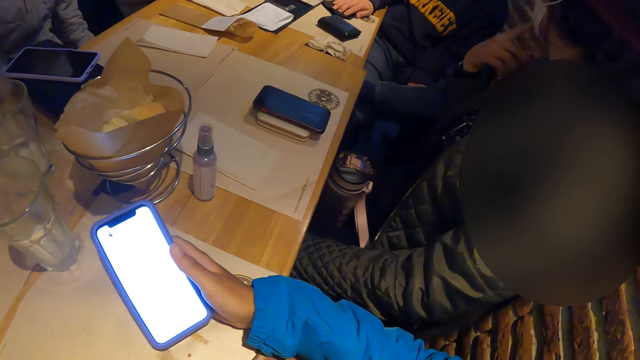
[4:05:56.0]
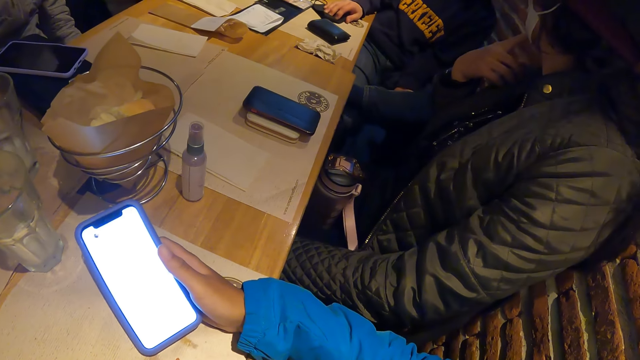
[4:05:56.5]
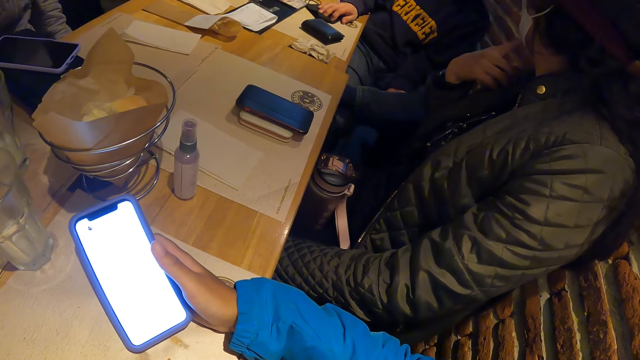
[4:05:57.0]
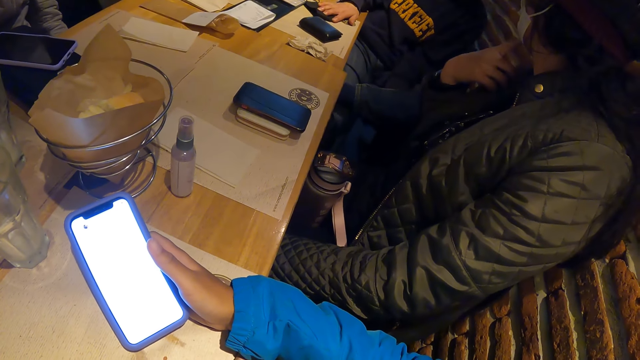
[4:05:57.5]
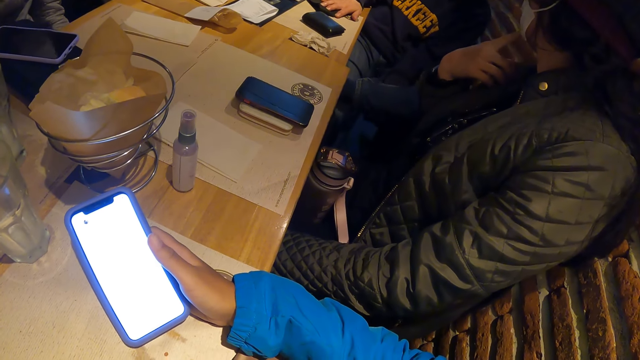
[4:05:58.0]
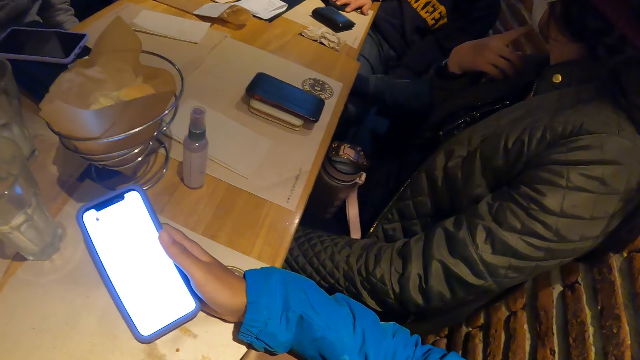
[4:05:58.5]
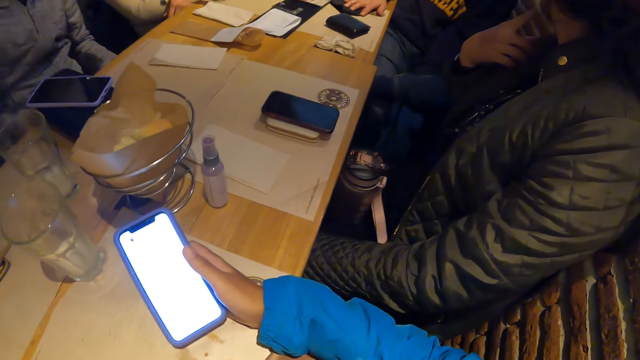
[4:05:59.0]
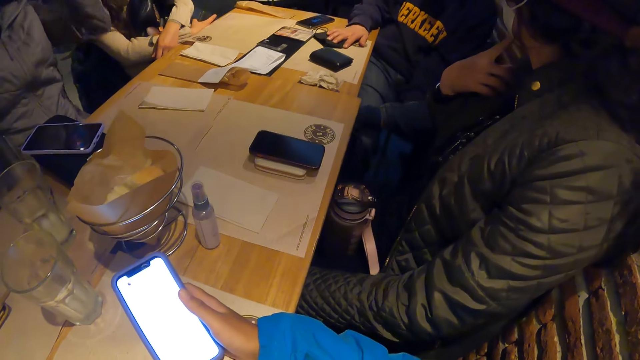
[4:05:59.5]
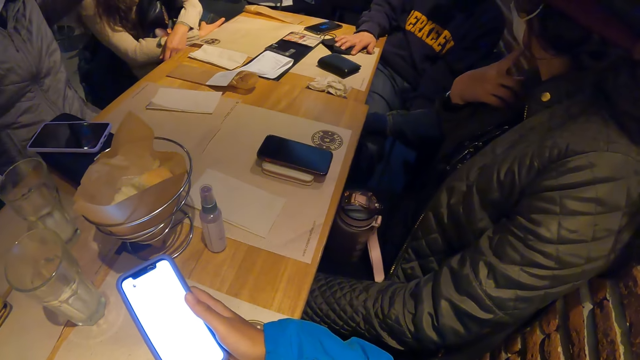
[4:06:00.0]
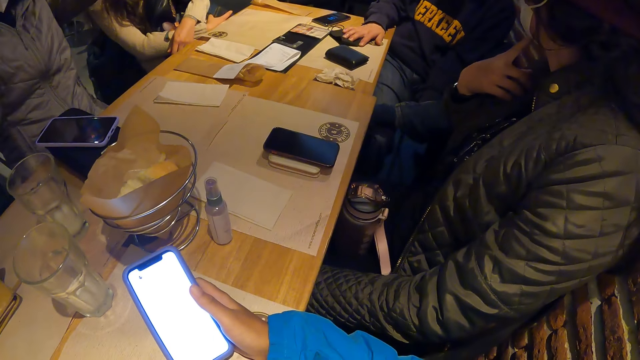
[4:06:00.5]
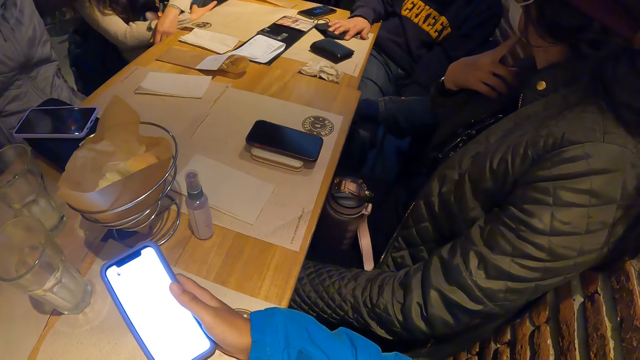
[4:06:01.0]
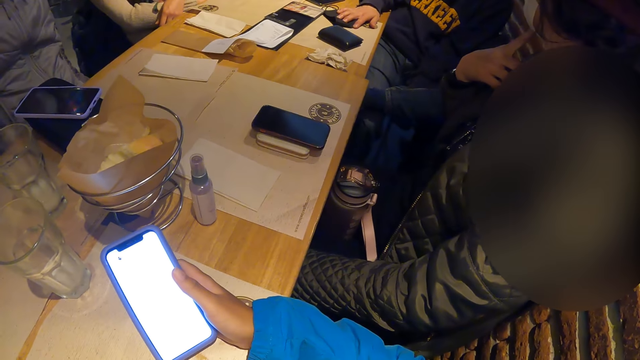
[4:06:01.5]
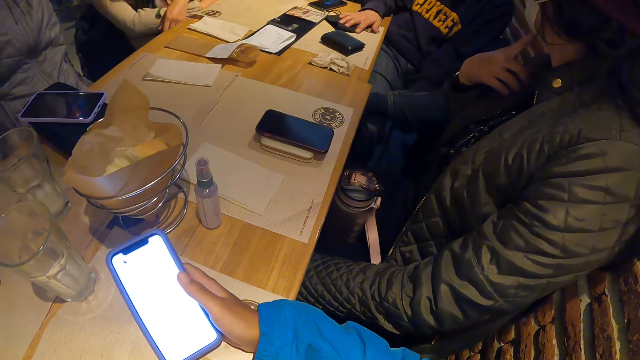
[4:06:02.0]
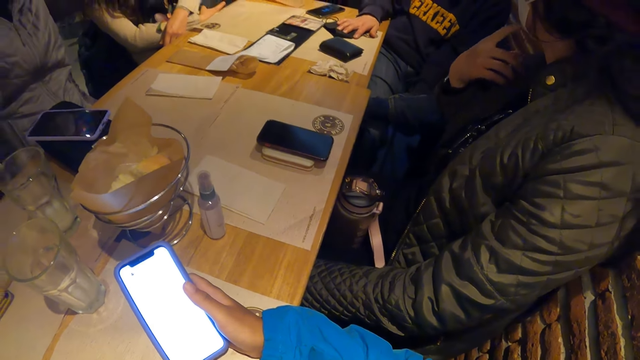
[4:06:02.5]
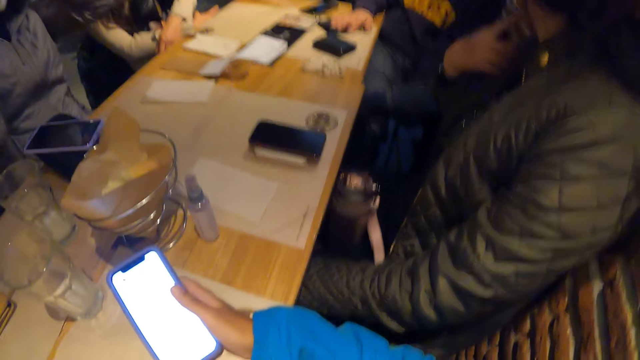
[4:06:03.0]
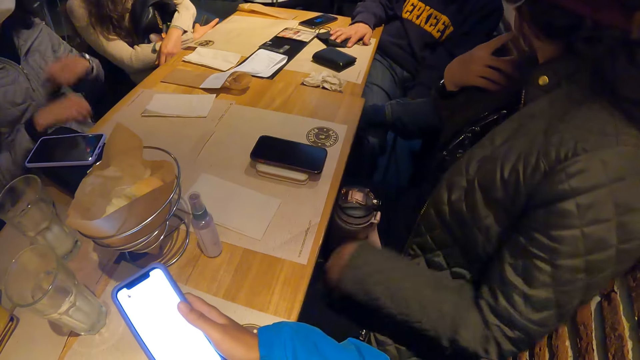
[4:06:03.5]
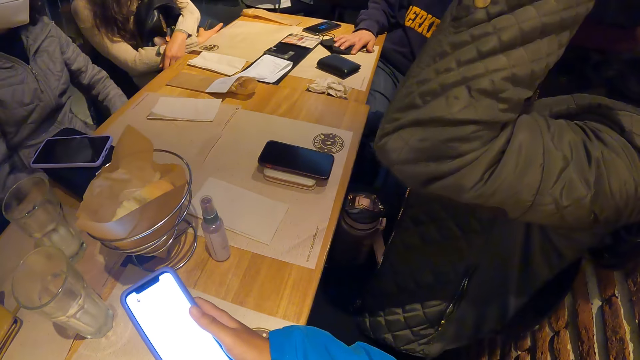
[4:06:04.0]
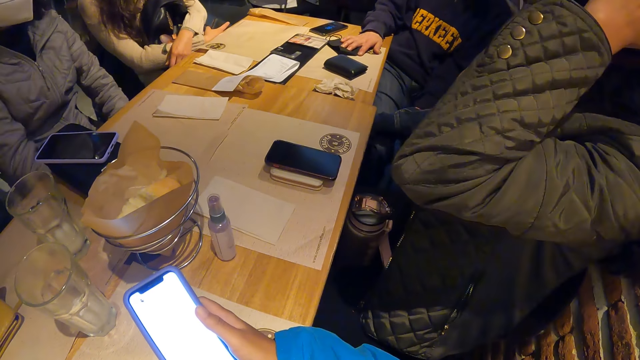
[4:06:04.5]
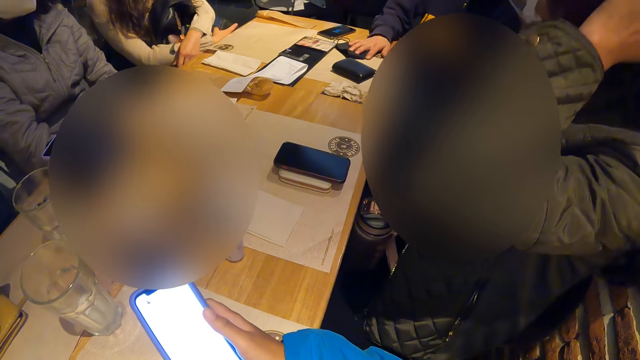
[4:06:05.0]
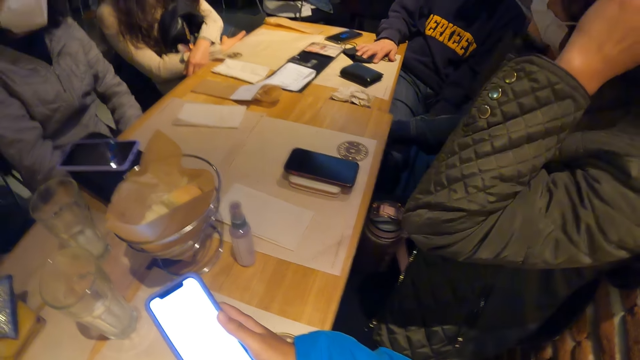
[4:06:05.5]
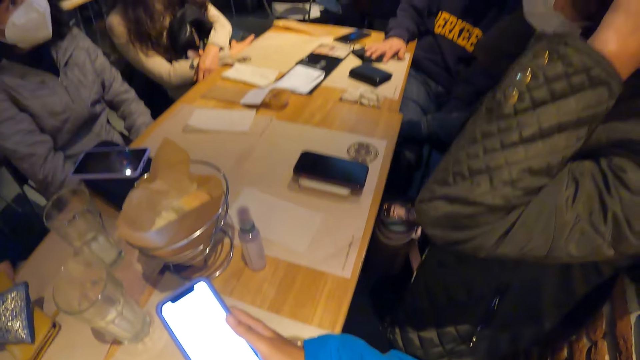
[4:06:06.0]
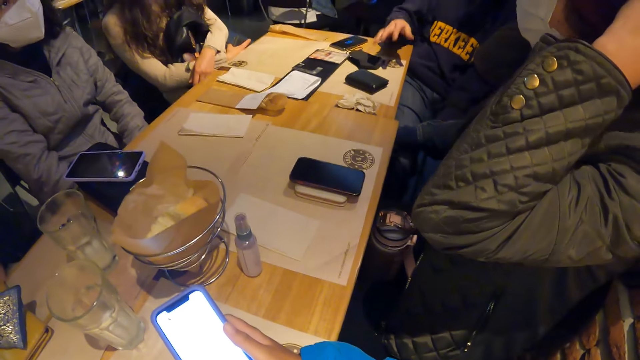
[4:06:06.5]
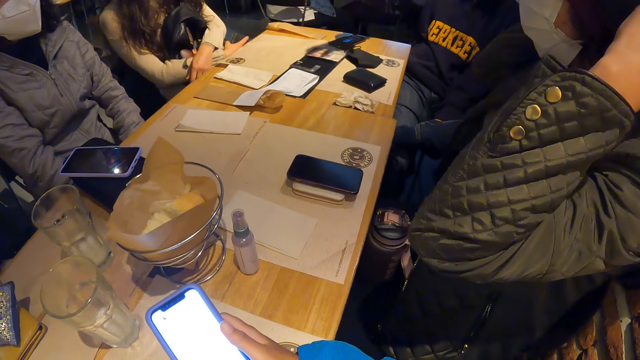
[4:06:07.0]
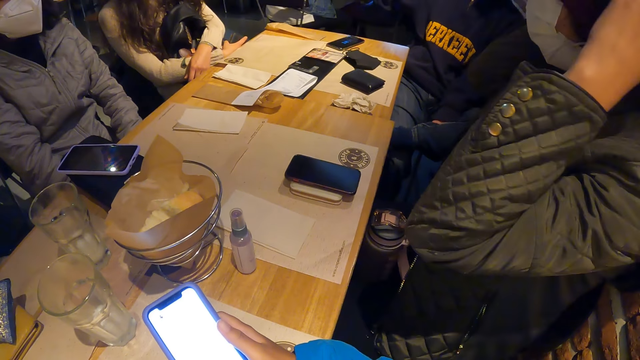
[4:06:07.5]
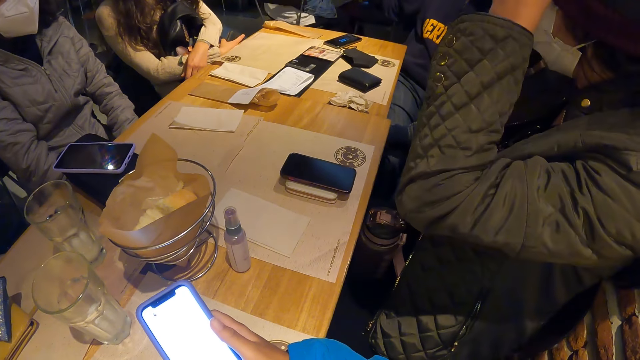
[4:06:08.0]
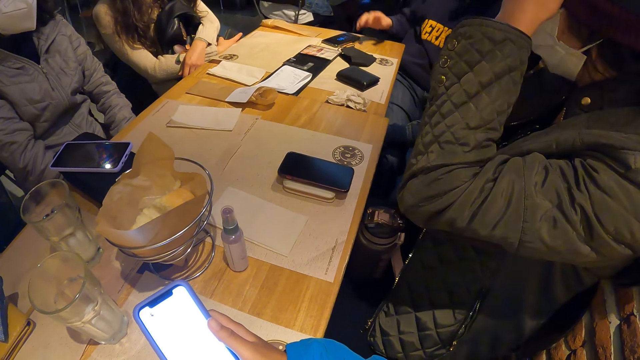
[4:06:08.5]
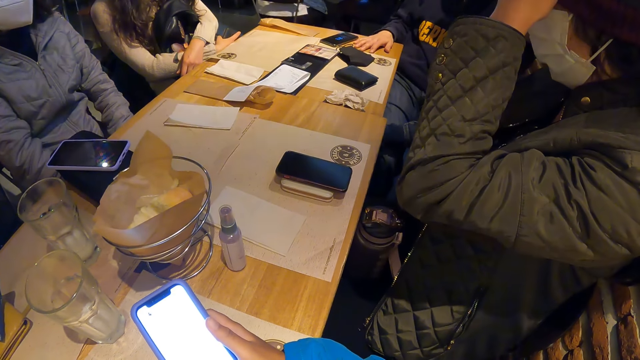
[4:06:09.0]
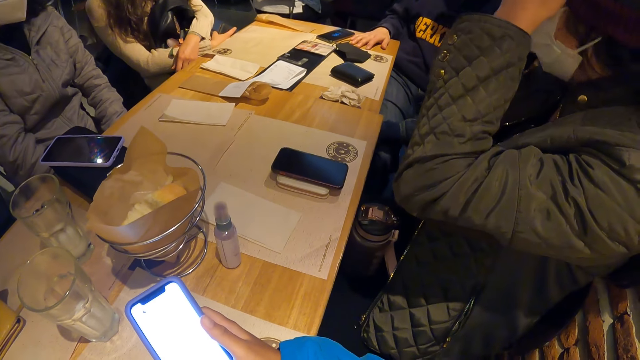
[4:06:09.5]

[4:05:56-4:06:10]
A person moves the hand to the face. Another person moves the hand to the head. The first person moves the hand to the head. A third person moves the hand to the head.

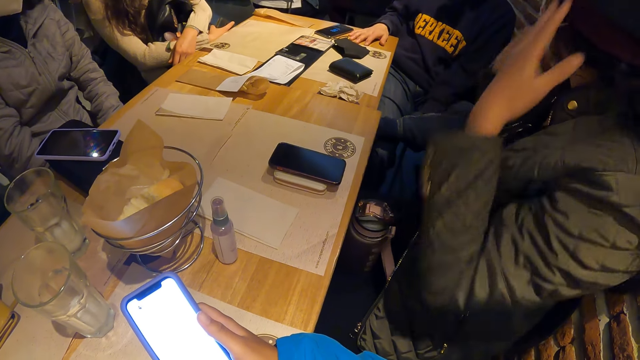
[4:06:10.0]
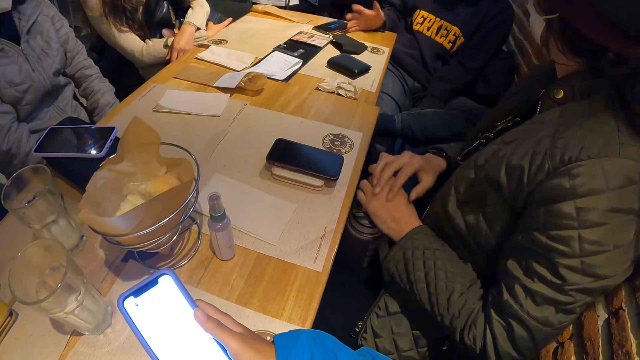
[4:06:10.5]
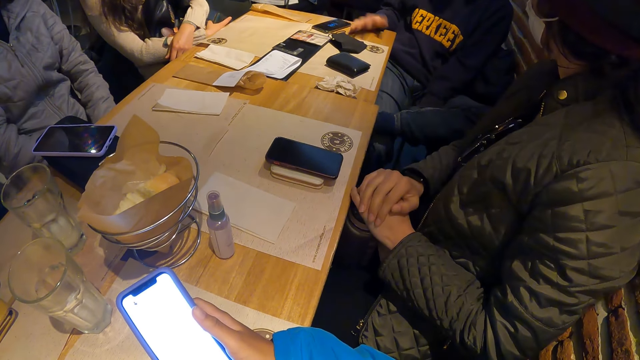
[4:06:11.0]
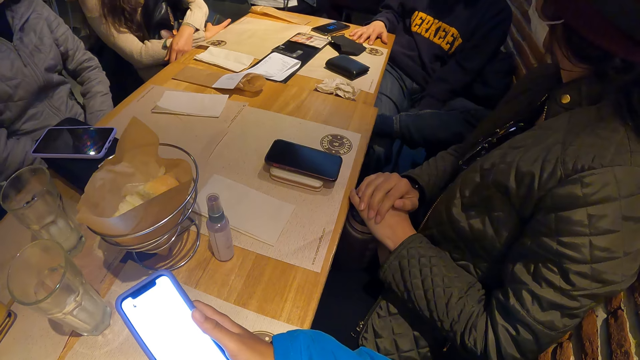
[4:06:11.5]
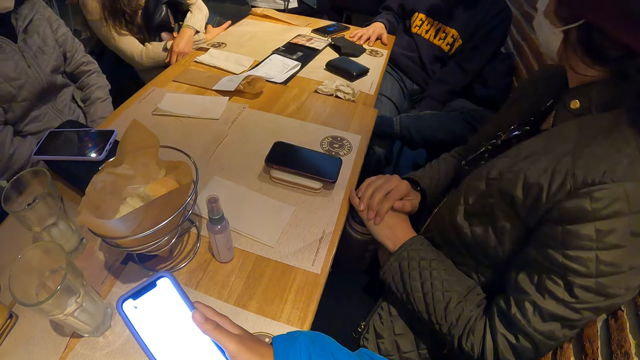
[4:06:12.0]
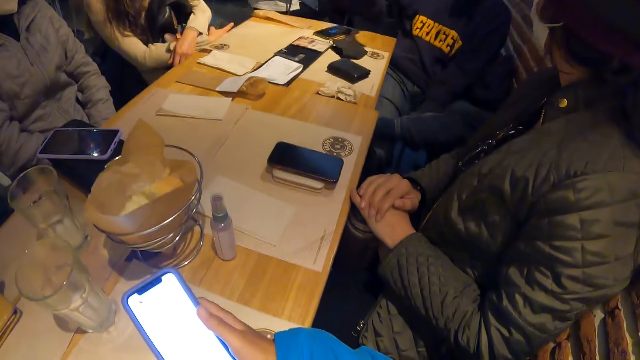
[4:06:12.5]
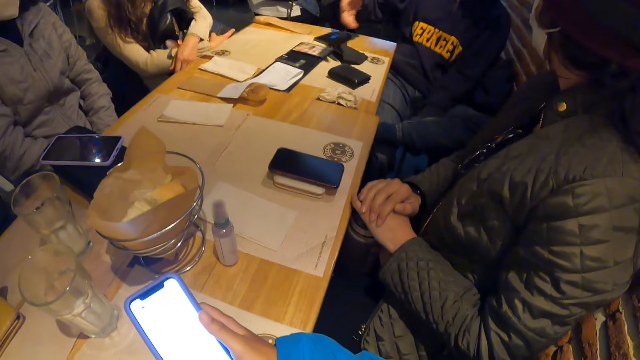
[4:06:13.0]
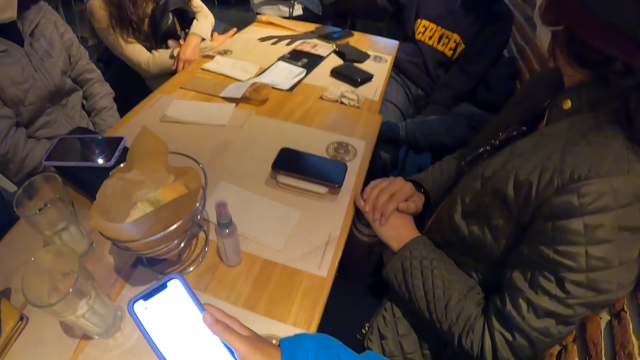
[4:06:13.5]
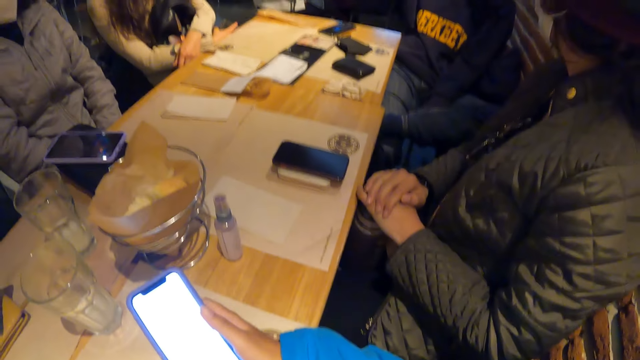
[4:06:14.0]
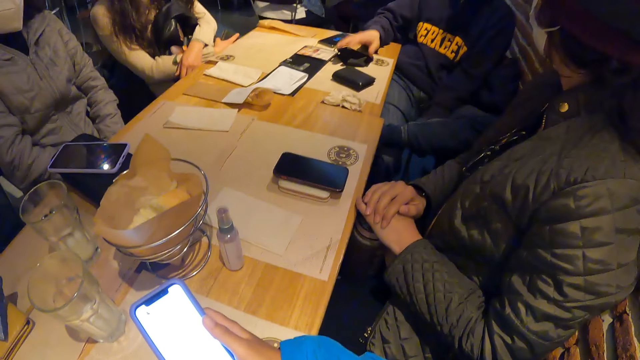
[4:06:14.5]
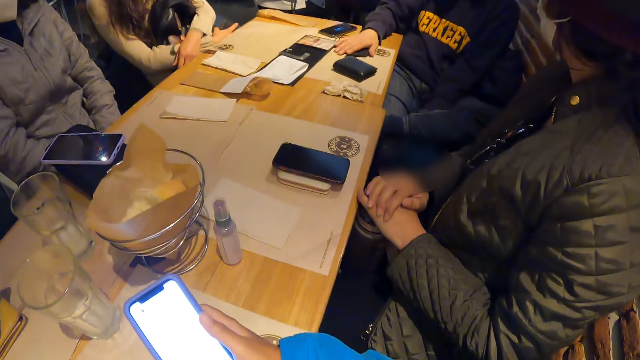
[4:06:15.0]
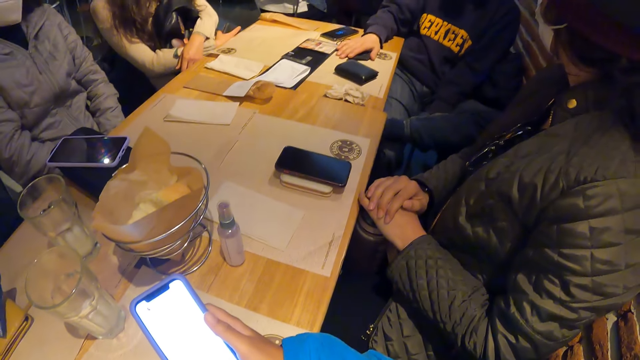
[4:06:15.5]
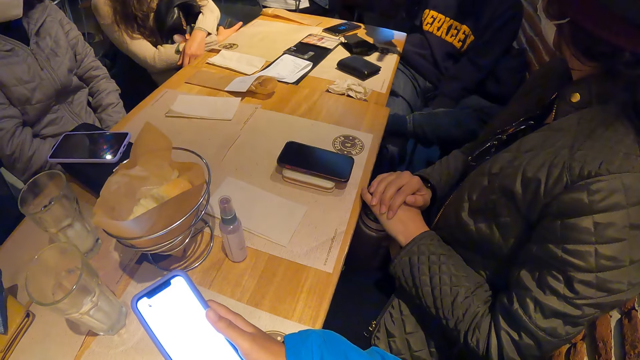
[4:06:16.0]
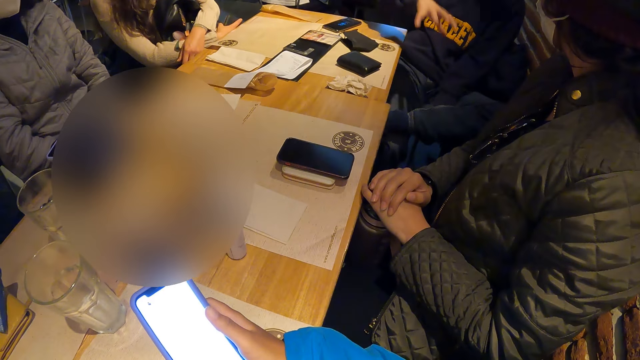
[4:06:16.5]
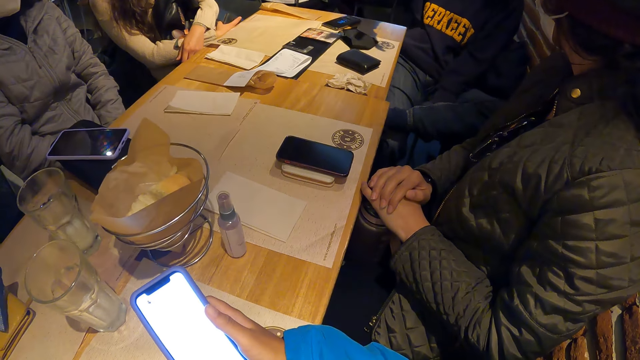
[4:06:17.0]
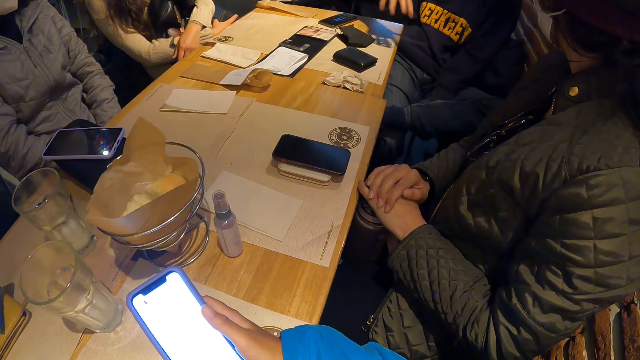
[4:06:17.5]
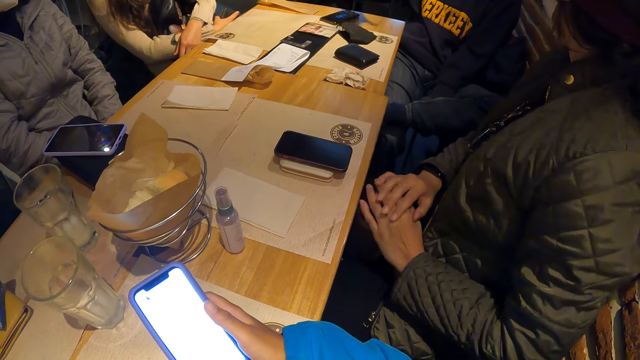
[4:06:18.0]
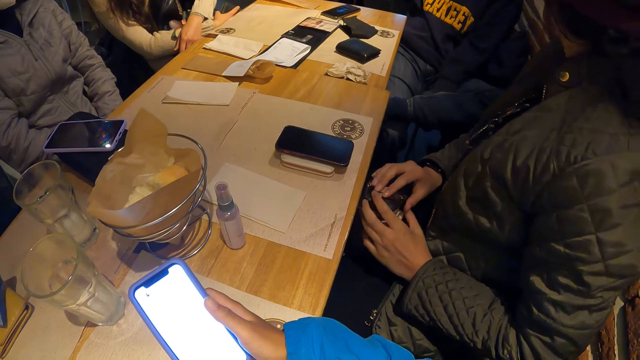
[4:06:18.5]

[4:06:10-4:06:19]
A person moves the hand on the other. Another person moves the hand on the table and rotates the hand. The other person moves the hand on the table.
